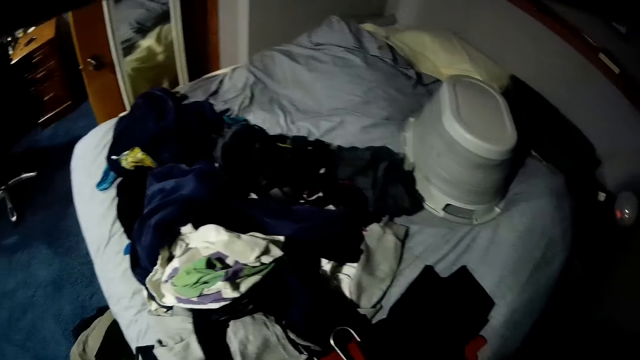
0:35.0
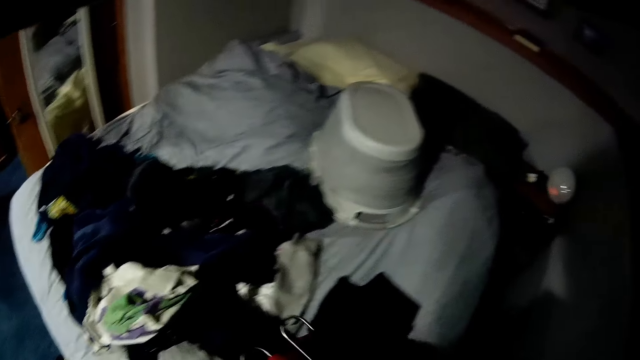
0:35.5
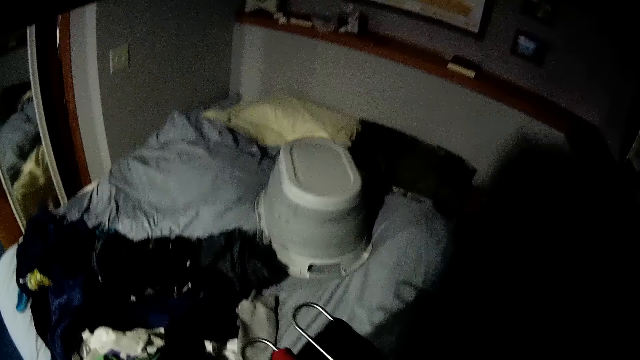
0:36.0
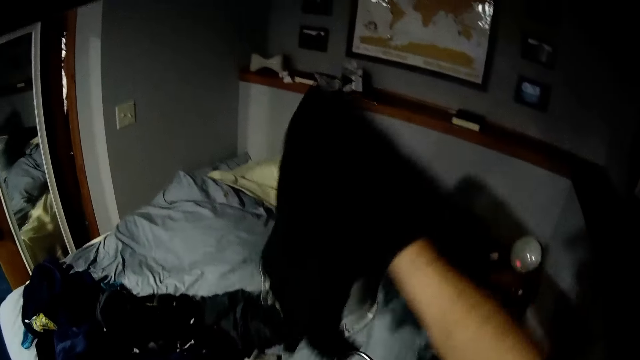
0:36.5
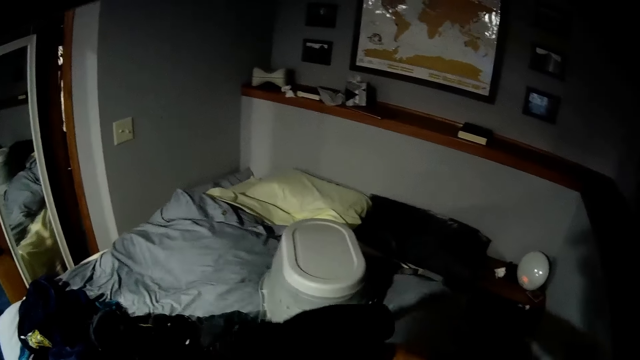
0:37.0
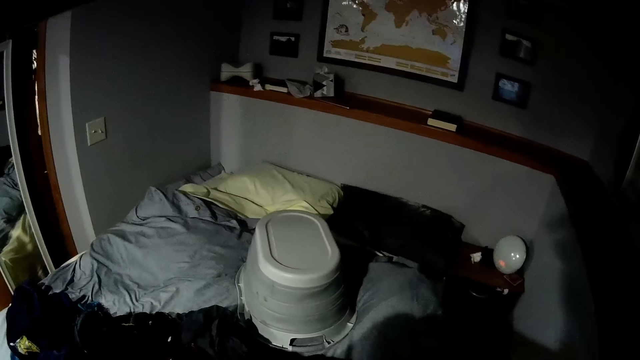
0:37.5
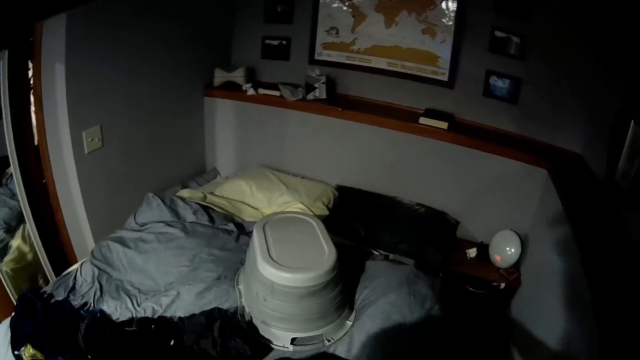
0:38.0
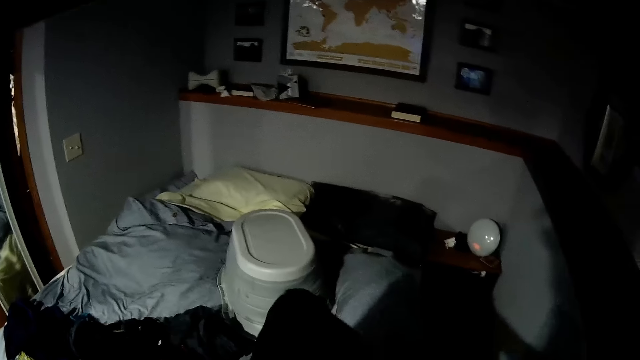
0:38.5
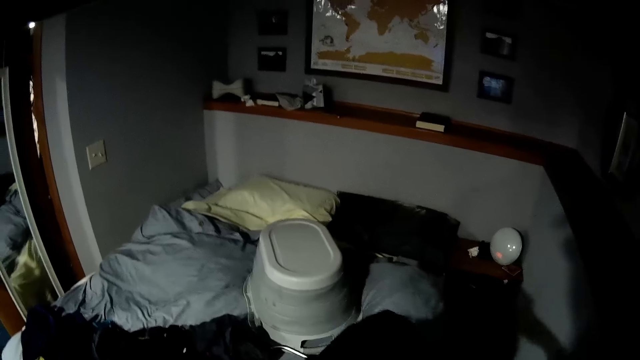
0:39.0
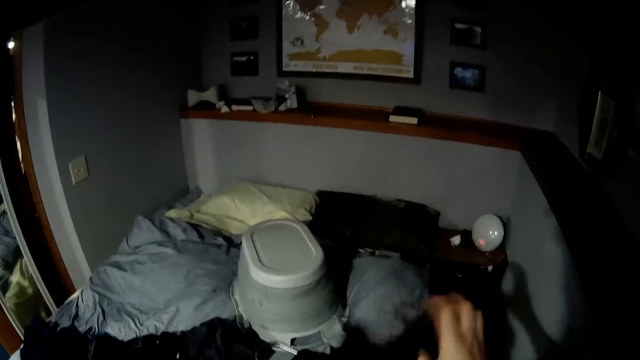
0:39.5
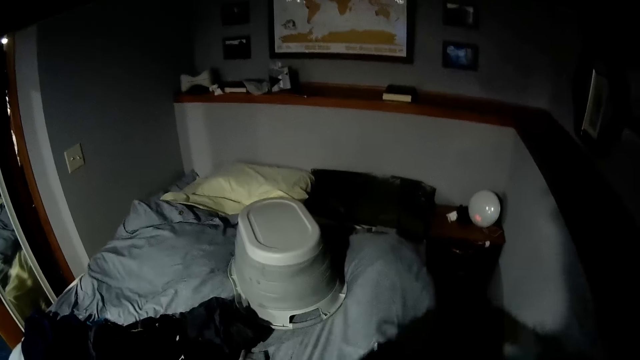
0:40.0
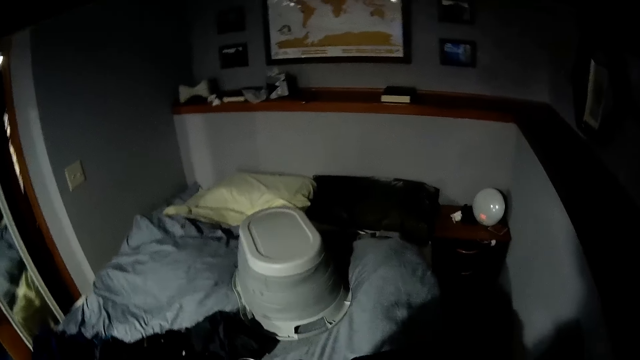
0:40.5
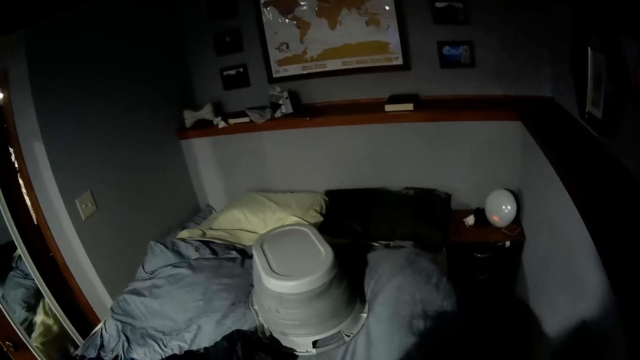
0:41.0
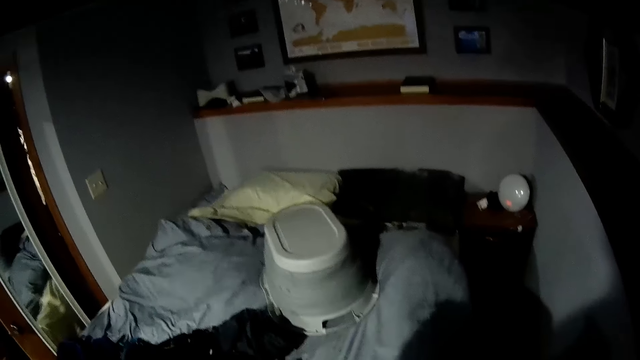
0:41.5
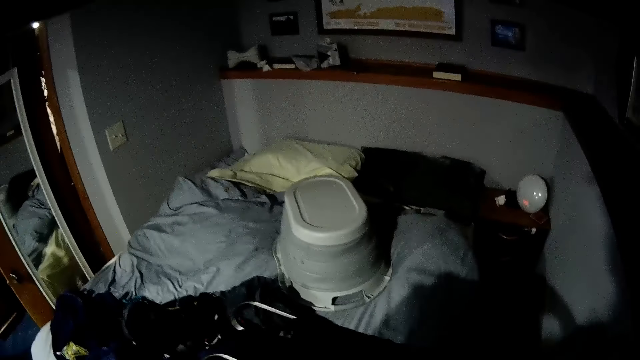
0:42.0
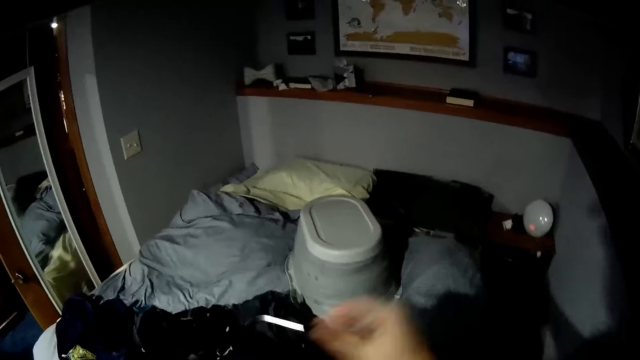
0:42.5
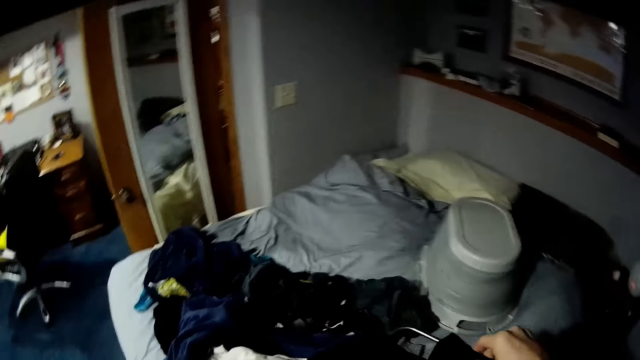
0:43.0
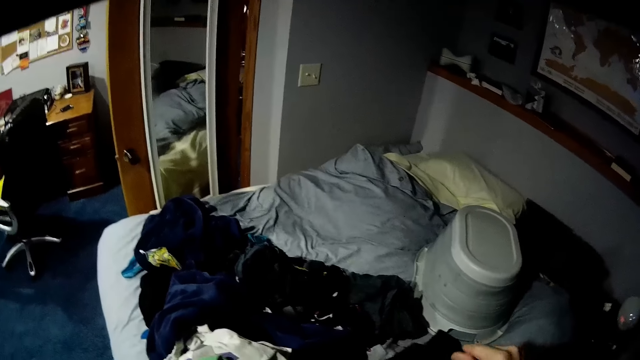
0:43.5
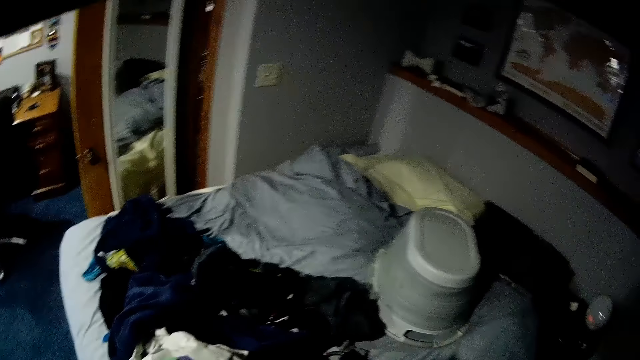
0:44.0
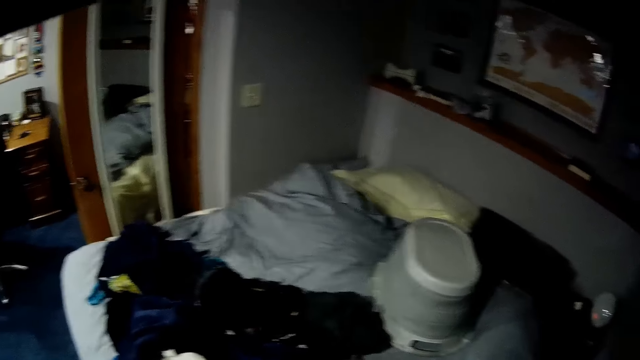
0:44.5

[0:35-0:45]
The camera wearer puts the cloth on the hanger. They move the cloth.

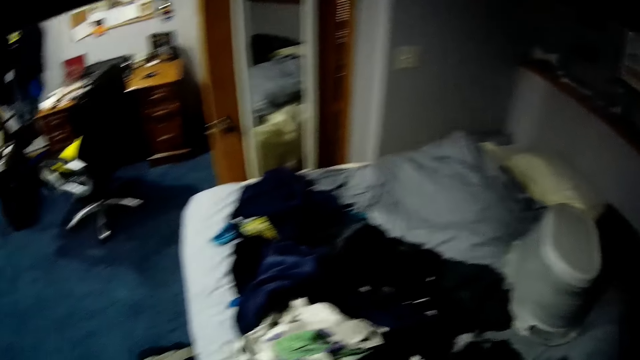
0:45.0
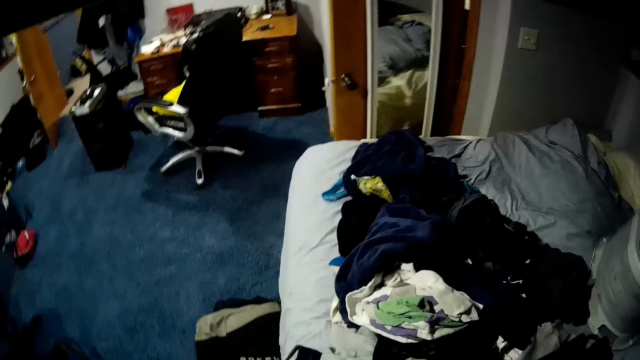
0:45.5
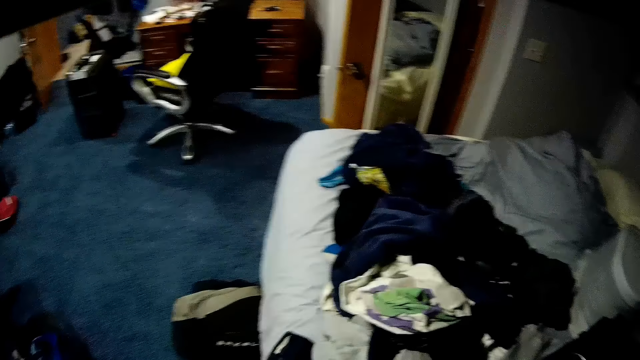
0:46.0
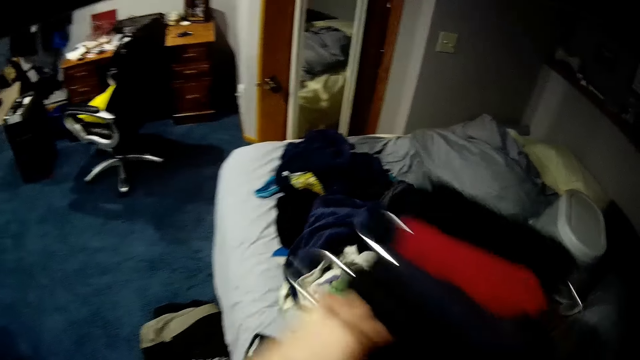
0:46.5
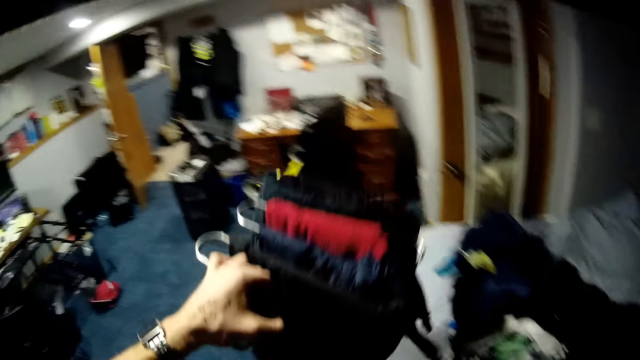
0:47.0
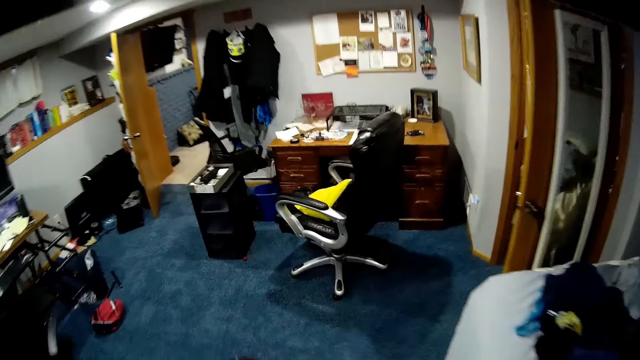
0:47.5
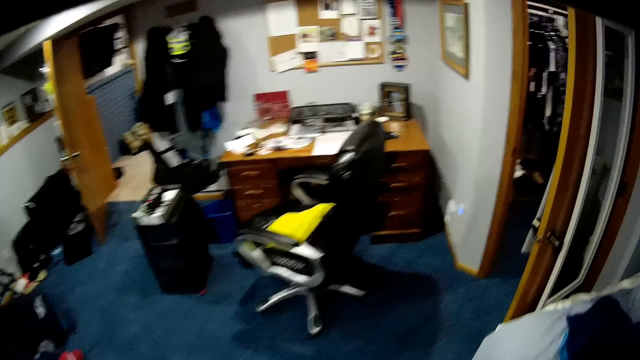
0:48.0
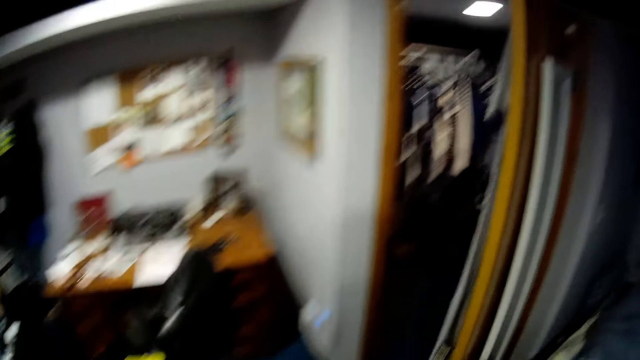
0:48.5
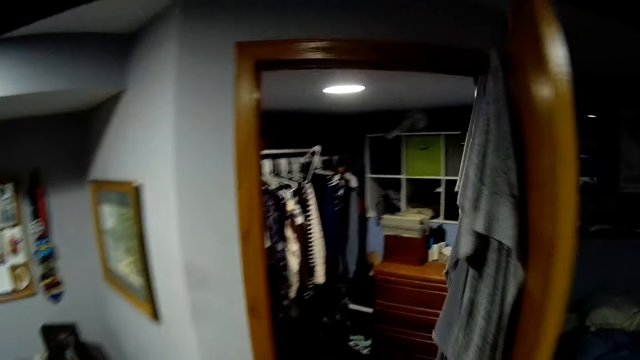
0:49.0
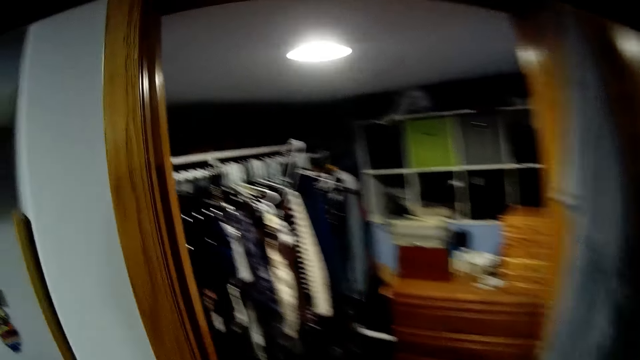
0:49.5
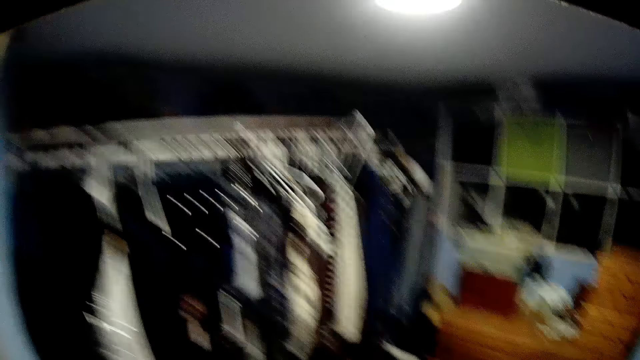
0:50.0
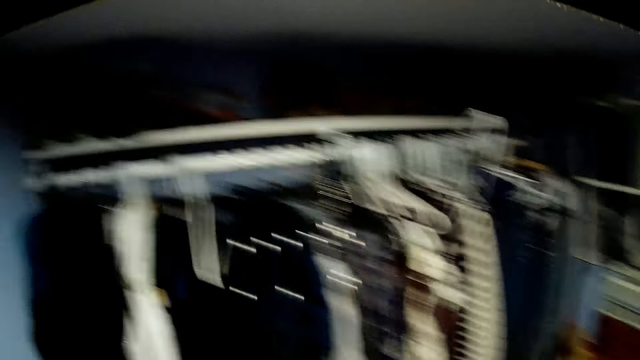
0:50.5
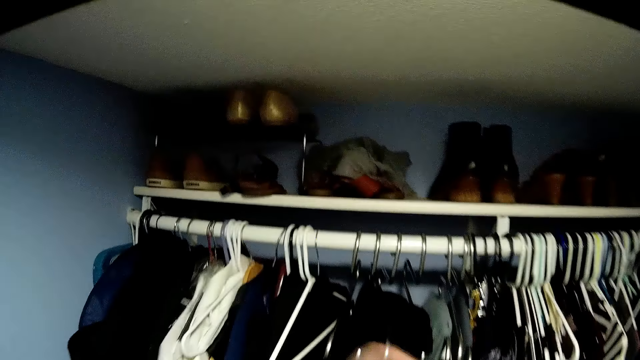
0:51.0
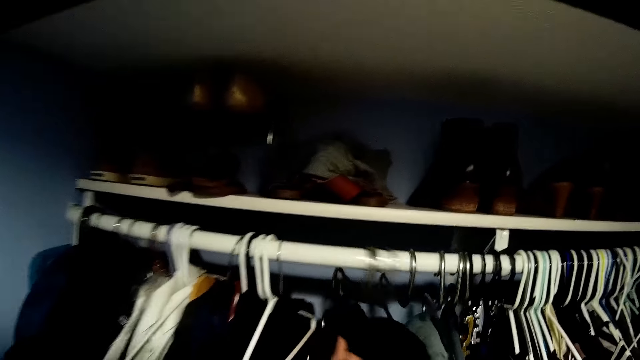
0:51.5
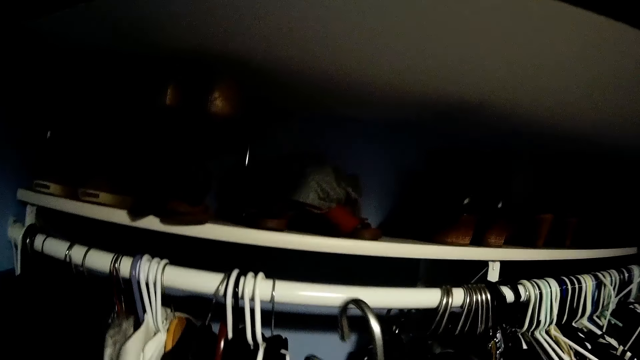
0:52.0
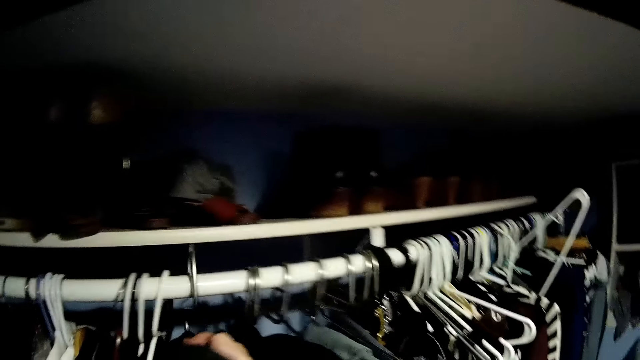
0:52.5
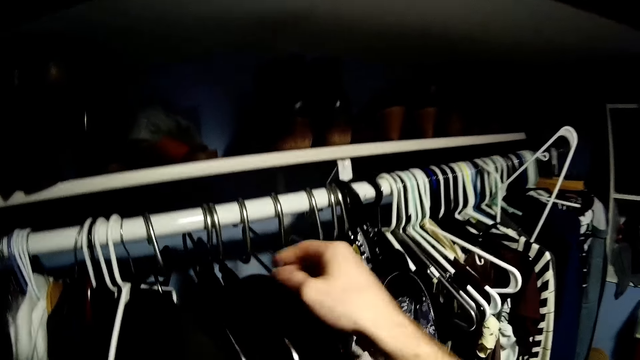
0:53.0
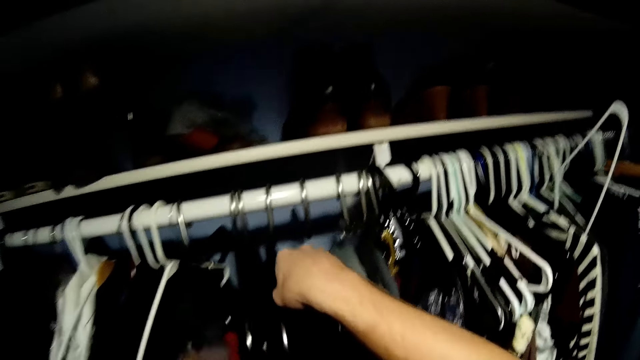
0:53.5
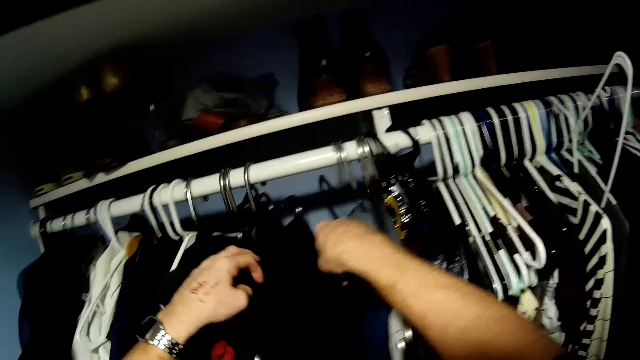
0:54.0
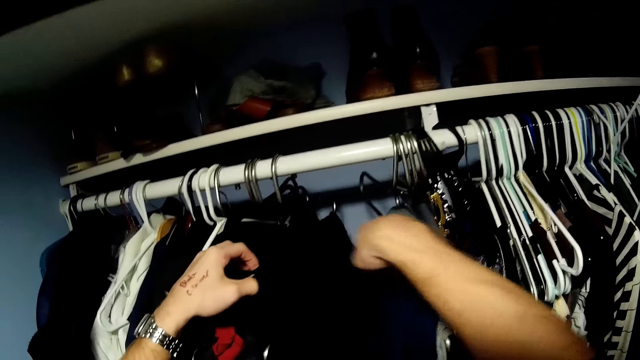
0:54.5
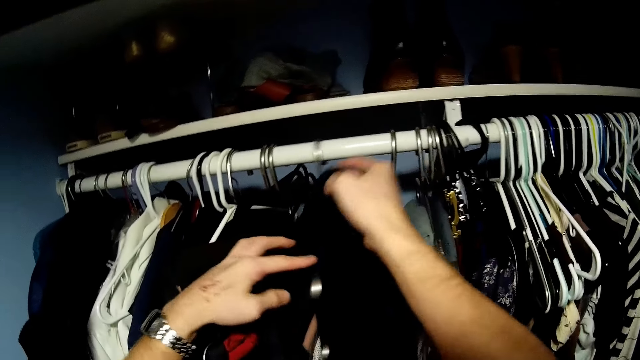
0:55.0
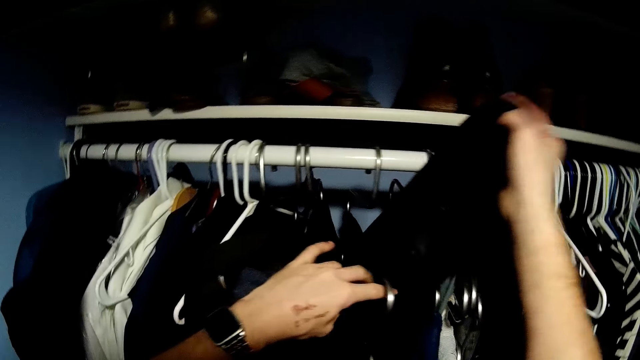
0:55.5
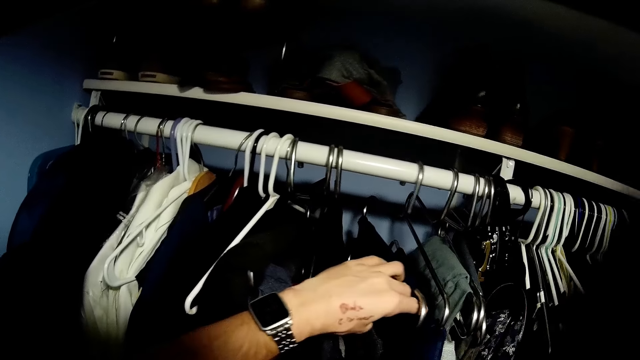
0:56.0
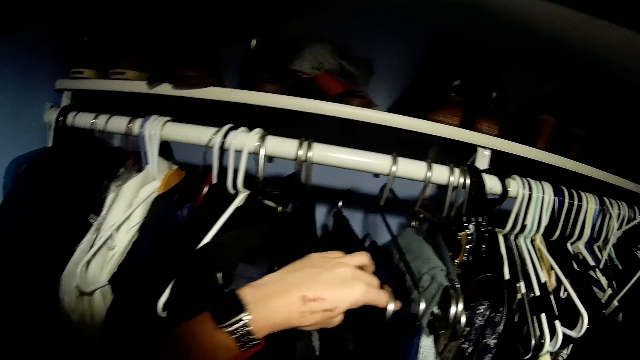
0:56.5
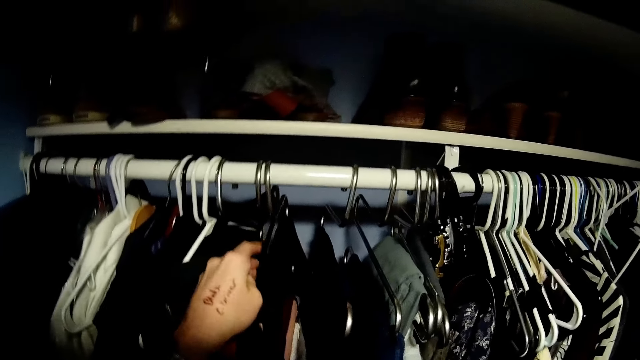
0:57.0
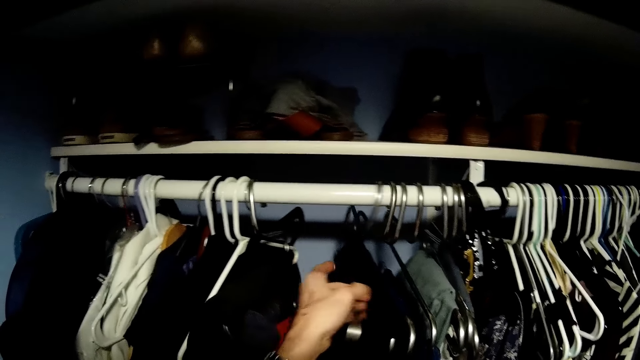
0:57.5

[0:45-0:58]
The camera wearer puts down the cloths with the hanger. He walks to the cloth stand. He adjusts the clothes on the hanger. He moves the cloths on the hanger. He places the clothes in the hanger on the clothes rack and adjusts the clothes rack with both hands. He picks a trouser from the rack with his right hand. He adjusts the clothes rack with his left hand.
